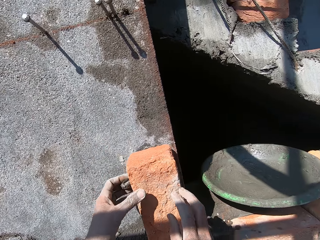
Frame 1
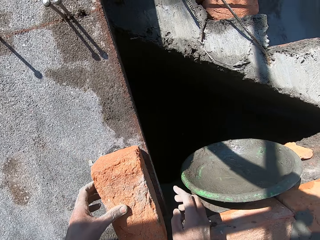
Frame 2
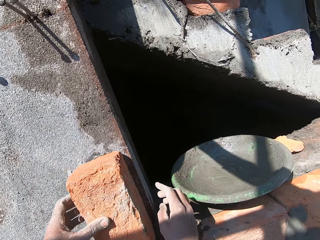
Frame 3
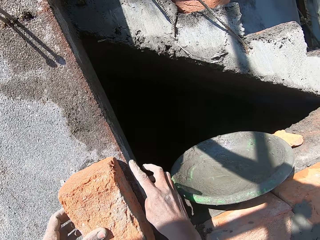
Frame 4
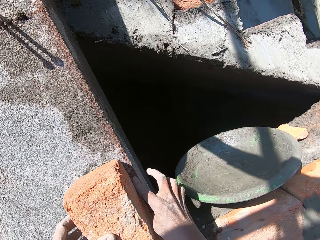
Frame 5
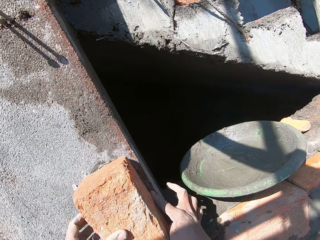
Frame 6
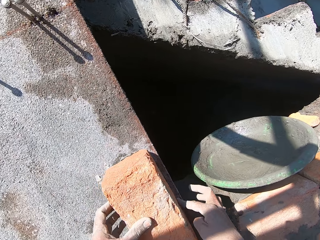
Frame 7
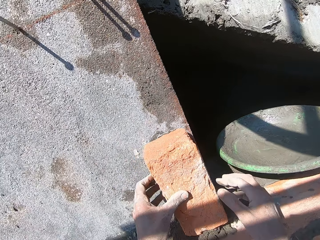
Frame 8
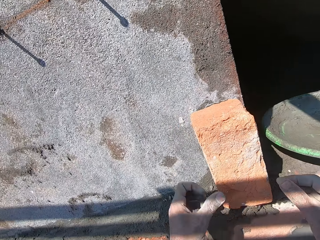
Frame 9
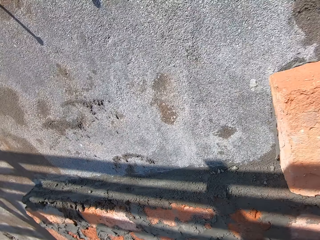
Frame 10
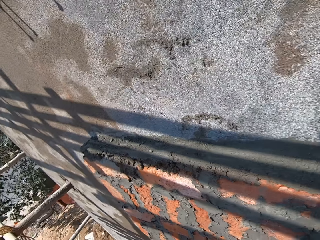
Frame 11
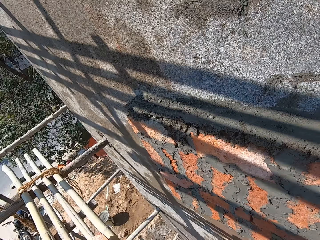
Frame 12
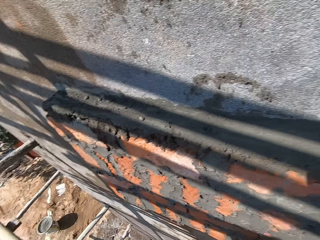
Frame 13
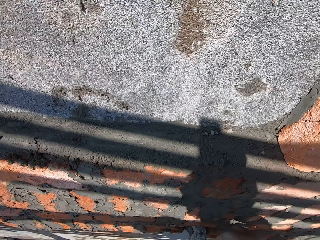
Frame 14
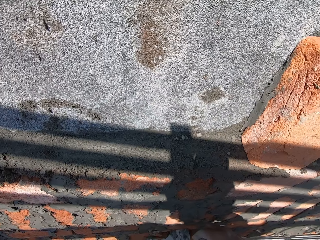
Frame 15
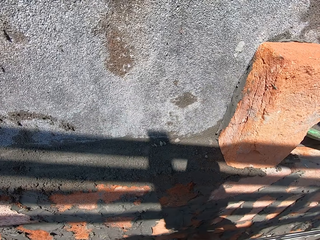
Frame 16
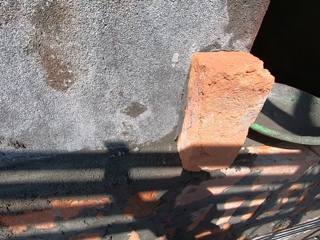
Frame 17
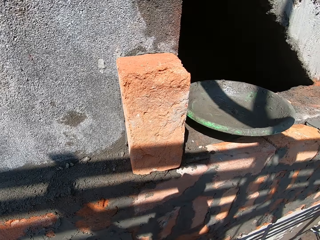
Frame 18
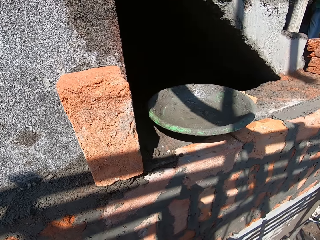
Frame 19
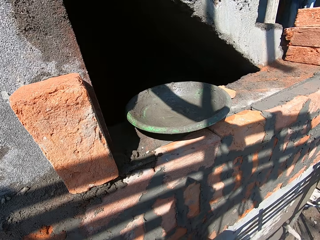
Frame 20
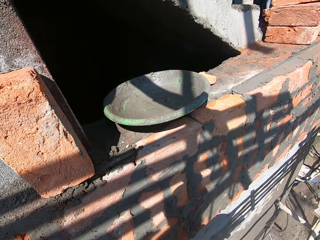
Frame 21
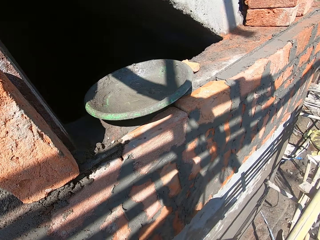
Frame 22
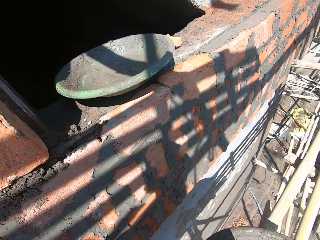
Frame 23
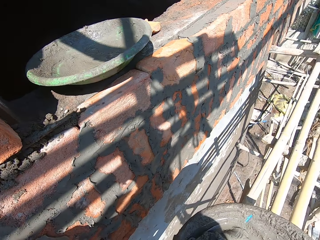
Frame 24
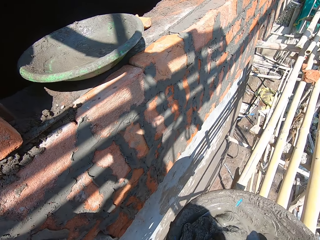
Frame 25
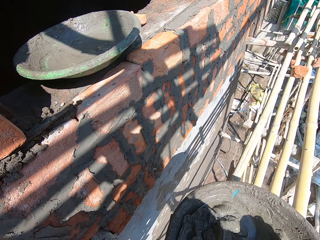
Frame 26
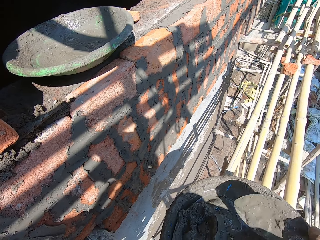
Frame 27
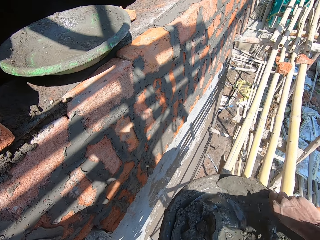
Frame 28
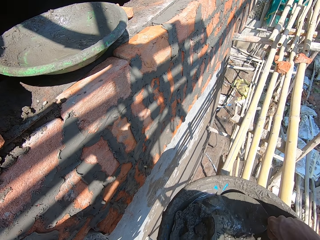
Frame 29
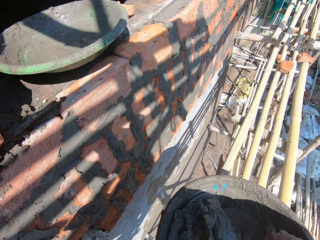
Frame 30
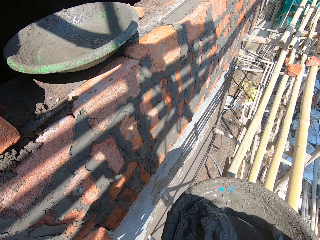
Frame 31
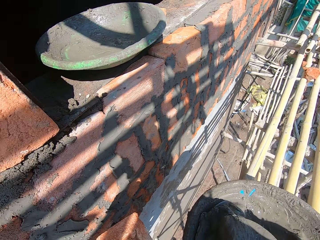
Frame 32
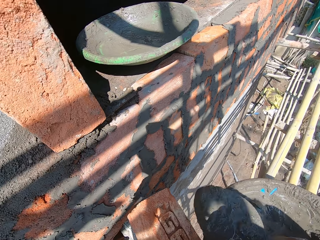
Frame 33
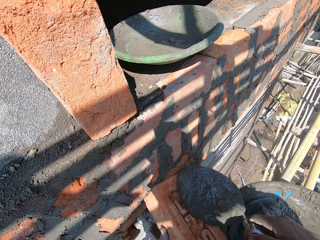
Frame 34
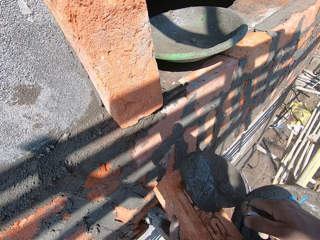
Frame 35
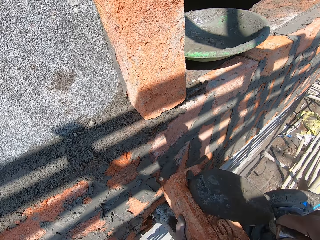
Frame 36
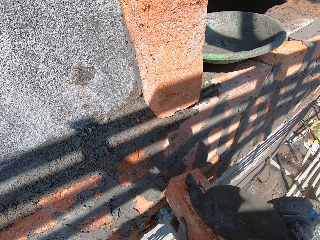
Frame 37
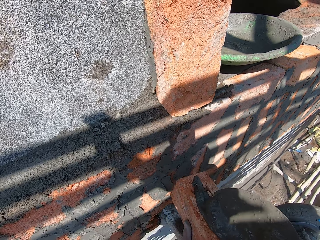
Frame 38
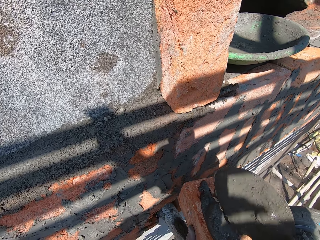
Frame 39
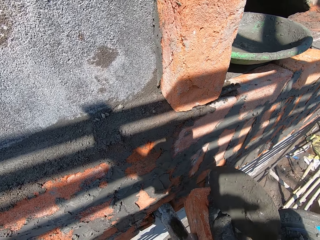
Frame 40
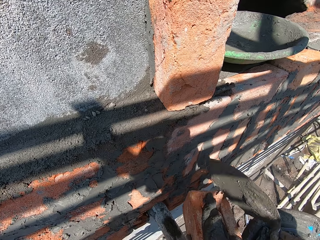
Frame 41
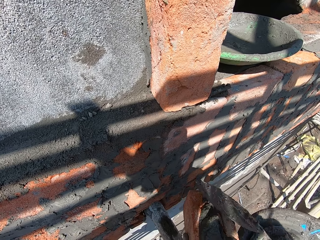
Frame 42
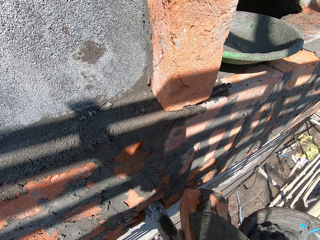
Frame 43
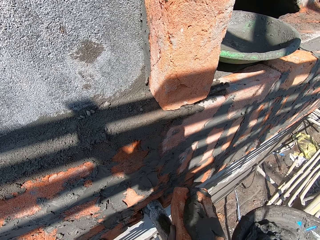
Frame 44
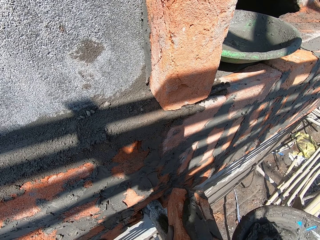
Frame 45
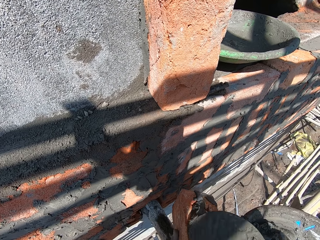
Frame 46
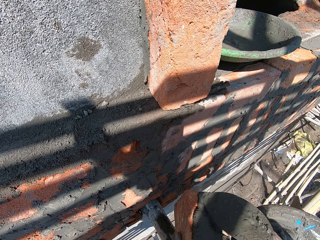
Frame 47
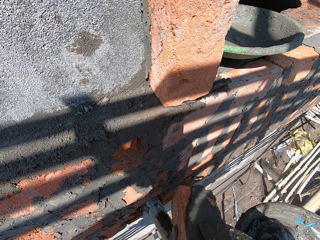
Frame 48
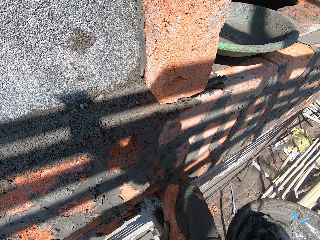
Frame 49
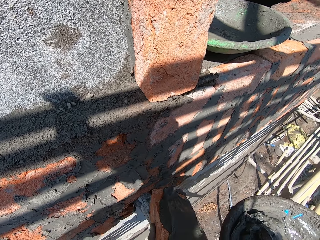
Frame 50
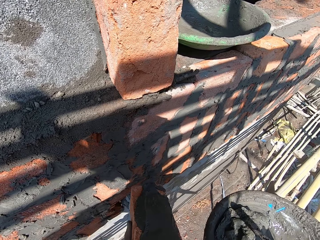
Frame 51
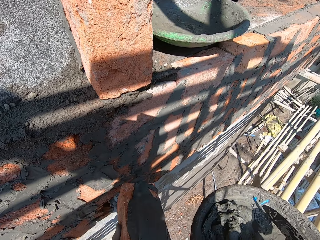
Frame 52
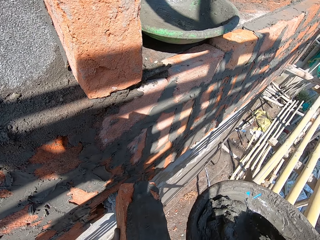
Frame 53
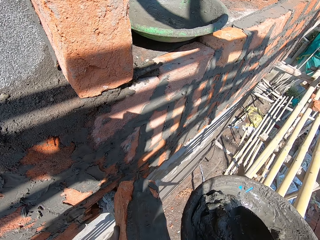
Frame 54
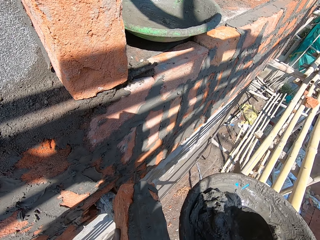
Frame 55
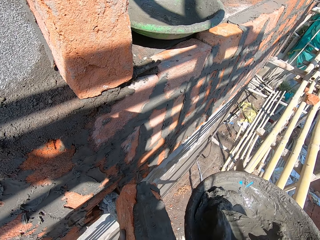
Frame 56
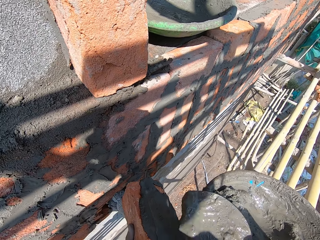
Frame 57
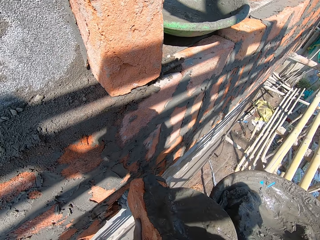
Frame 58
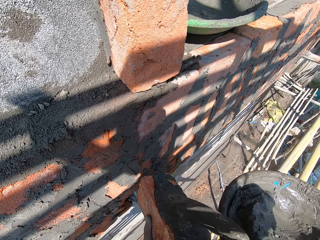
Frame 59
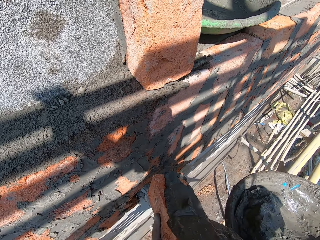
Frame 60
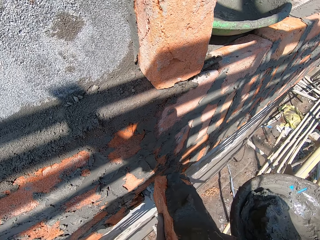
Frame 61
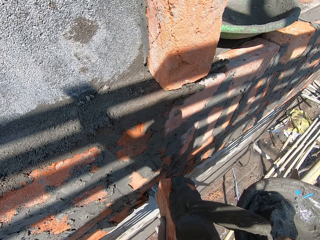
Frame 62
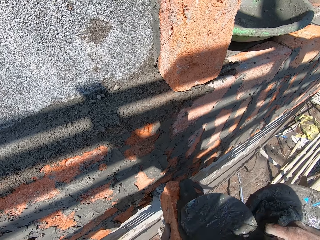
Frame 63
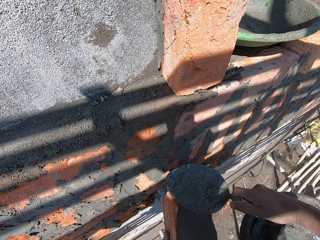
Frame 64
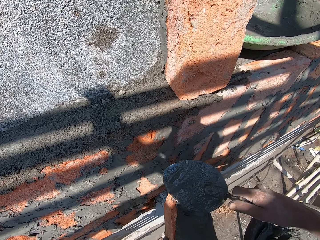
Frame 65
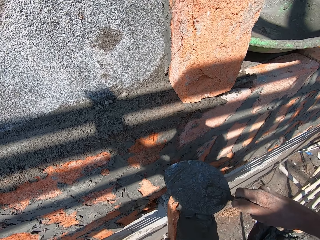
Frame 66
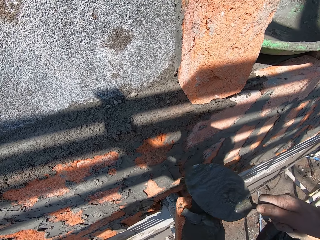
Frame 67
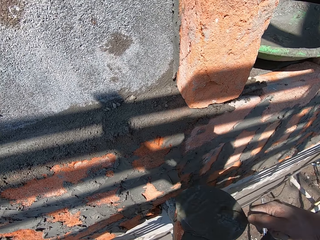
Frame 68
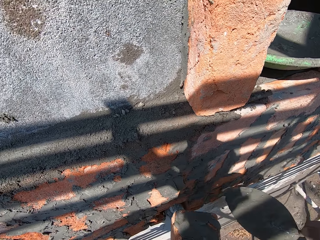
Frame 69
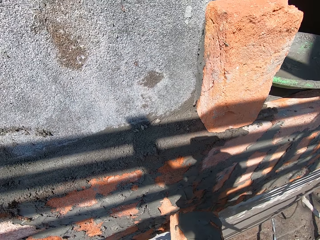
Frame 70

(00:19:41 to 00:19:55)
The camera wearer places his left hand on the clay brick with the wet cement on the wall. He scoops excess cement on the wall with his right hand. He looks around. He takes the hand trowel from the mortar pan of wet cement on the scaffolding with his right hand. He scoops some wet cement from the mortar pan of wet cement on the scaffolding with the hand trowel in his right hand. He drops the wet cement on the hand trowel in his right hand on the clay brick in his left hand. He holds the brick. He smears the clay brick in his left hand with the wet cement on the hand trowel in his right hand. He scoops some wet cement from the mortar pan of wet cement on the scaffolding with the hand trowel in his right hand. He drops the wet cement on the hand trowel in his right hand on the clay brick in his left hand. He smears the clay brick in his left hand with the wet cement on the hand trowel in his right hand.

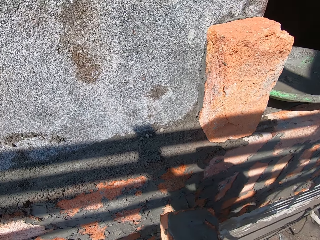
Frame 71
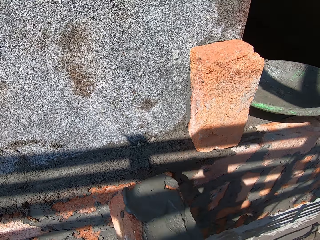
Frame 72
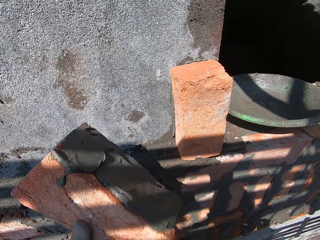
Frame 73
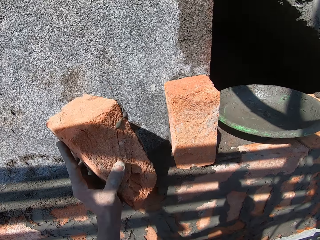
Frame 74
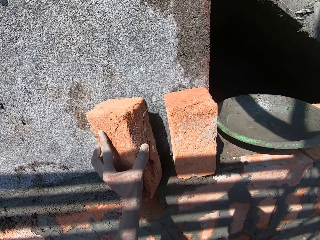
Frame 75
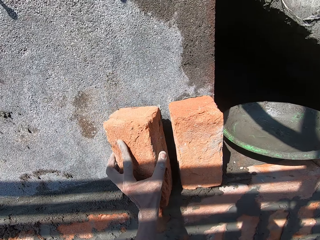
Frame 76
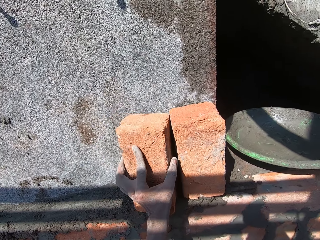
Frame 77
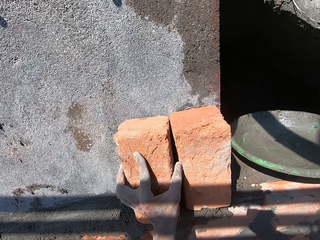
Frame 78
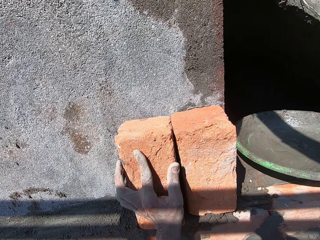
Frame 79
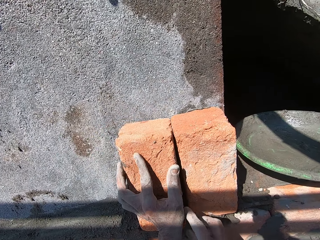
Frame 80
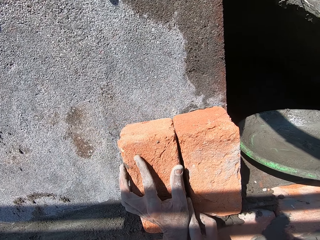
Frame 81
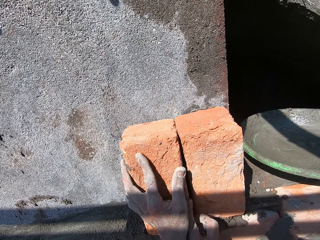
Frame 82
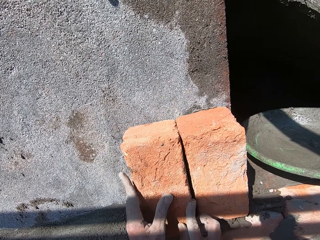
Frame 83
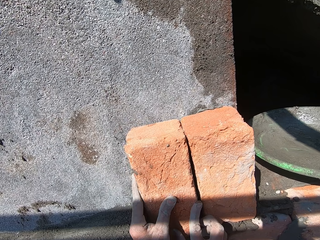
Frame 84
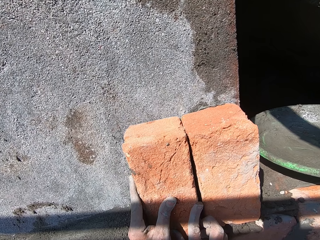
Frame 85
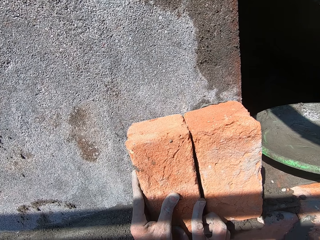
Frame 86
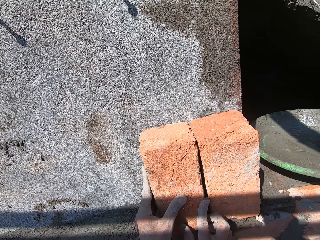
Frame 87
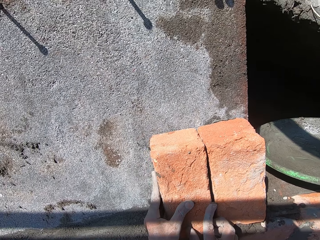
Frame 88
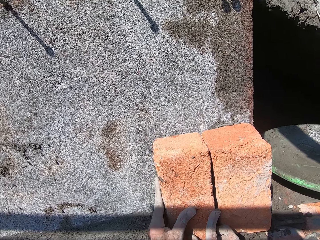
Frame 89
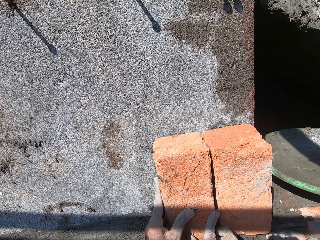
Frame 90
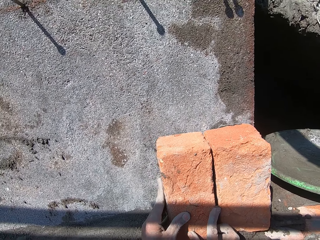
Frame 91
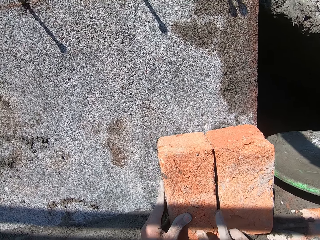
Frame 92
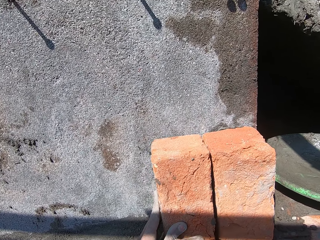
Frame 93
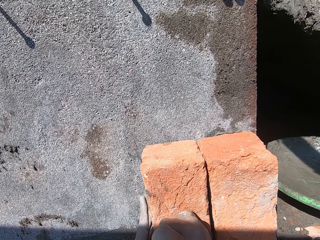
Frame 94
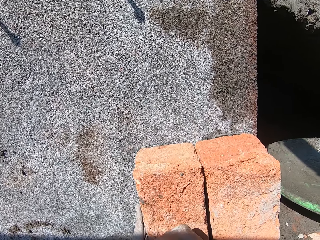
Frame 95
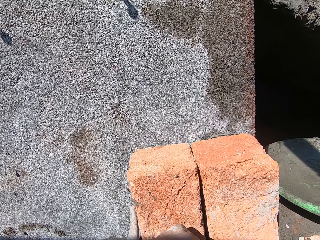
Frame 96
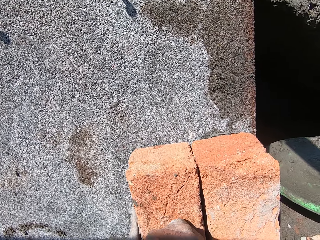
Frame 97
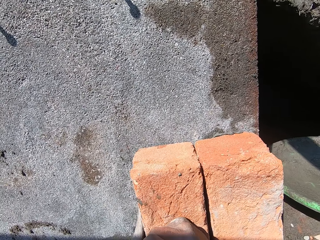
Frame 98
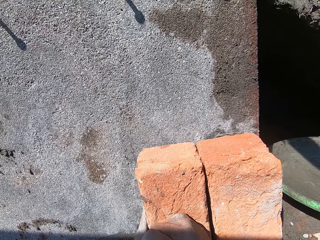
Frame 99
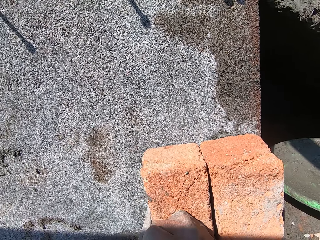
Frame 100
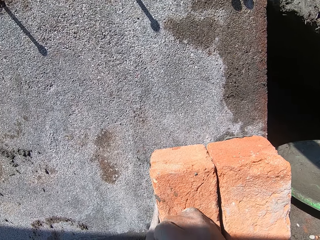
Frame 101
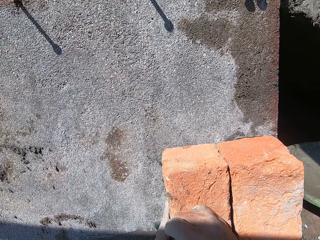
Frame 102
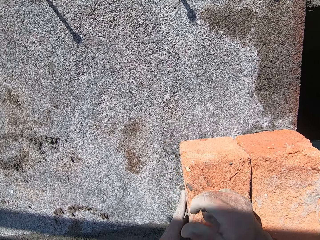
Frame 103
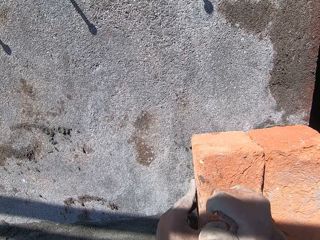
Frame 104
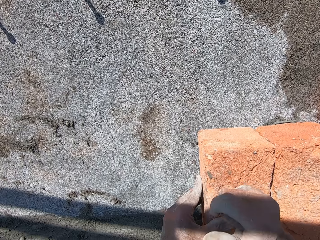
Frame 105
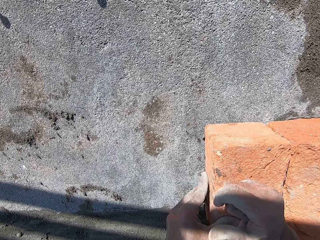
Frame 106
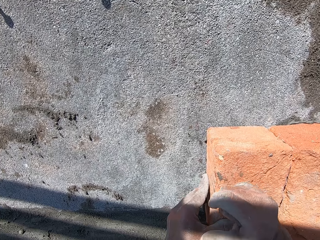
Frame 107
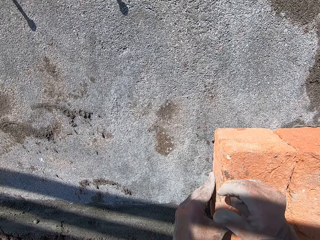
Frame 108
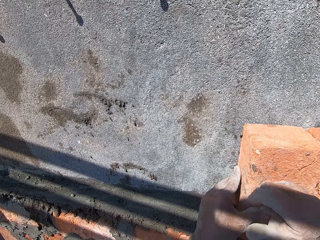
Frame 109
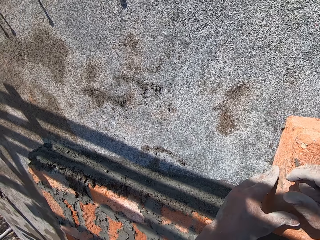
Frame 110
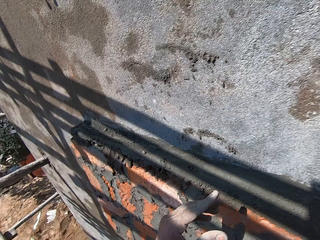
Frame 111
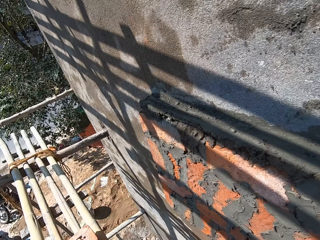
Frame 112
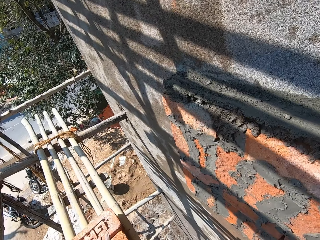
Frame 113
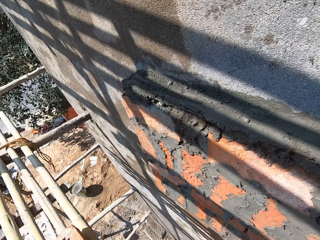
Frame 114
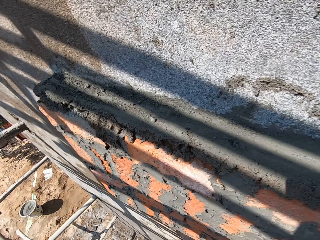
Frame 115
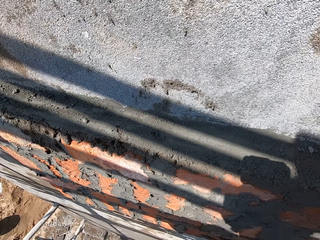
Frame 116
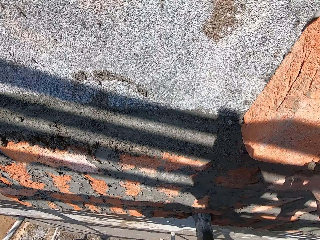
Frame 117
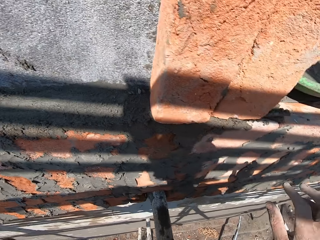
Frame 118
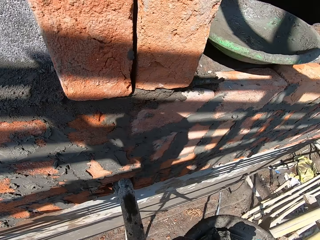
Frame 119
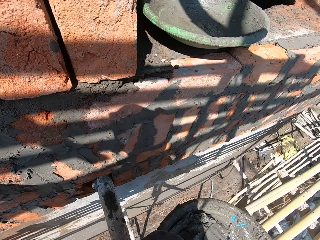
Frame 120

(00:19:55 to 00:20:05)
The camera wearer places the clay brick with the wet cement in his left hand on the wall with his left hand. He builds the wall. He presses the clay brick with the wet cement on the wall with both hands. He fixes the brick on the wall with both hands. He hits the clay brick with the wet cement on the wall with his right fist. He takes a clay brick from the scaffolding with his left hand. He turns.
